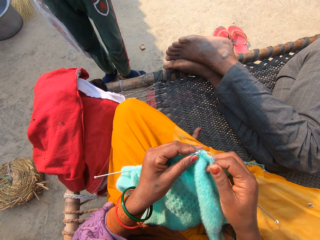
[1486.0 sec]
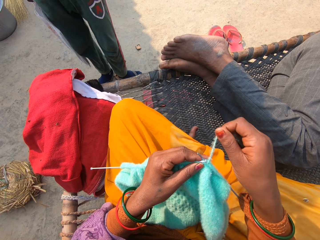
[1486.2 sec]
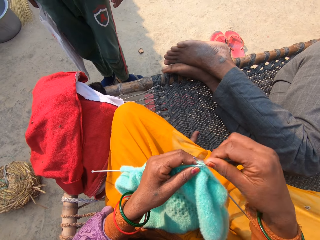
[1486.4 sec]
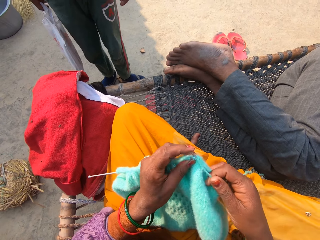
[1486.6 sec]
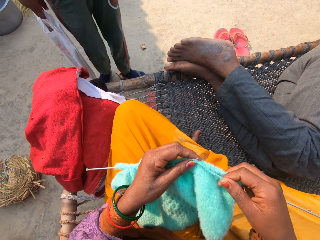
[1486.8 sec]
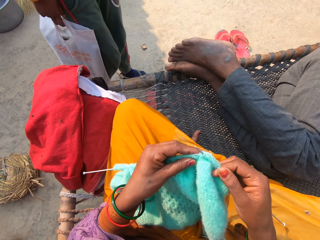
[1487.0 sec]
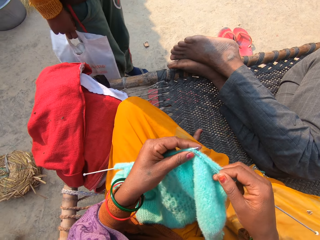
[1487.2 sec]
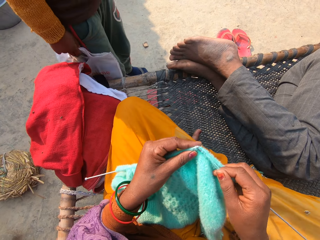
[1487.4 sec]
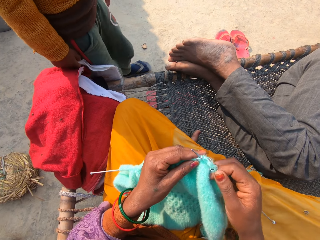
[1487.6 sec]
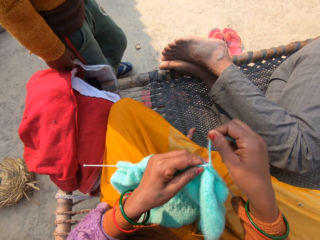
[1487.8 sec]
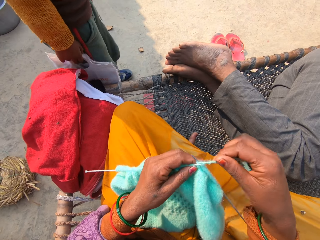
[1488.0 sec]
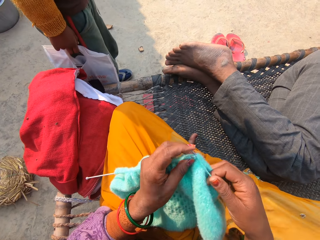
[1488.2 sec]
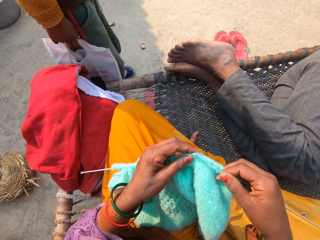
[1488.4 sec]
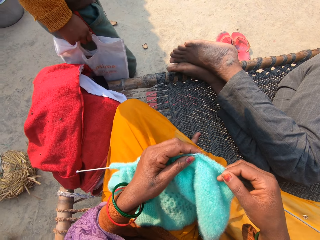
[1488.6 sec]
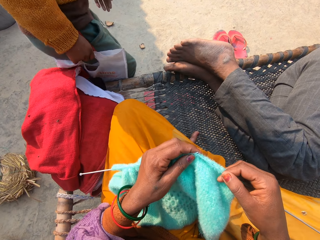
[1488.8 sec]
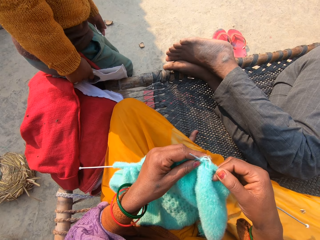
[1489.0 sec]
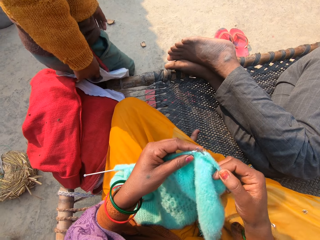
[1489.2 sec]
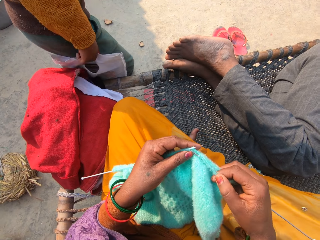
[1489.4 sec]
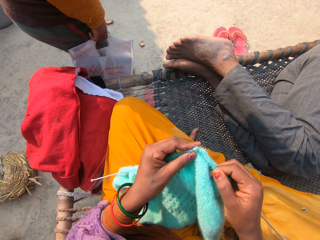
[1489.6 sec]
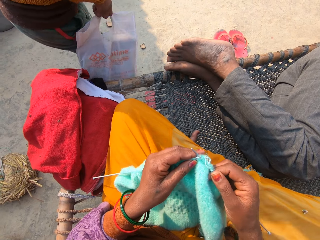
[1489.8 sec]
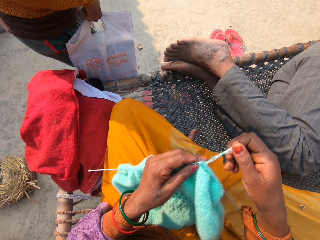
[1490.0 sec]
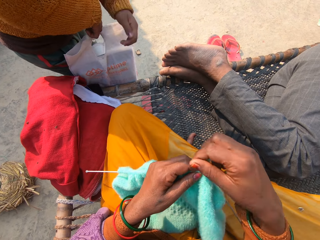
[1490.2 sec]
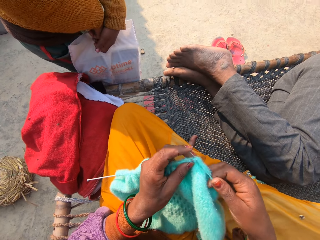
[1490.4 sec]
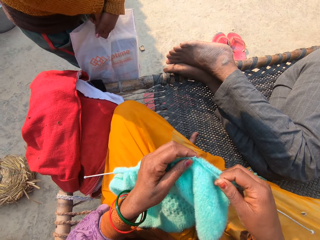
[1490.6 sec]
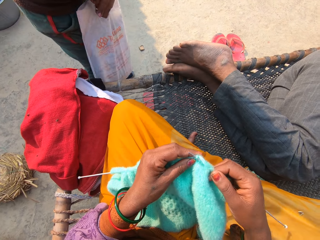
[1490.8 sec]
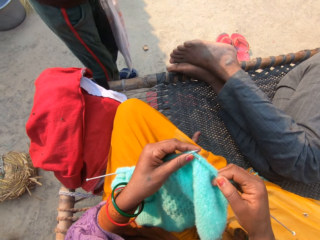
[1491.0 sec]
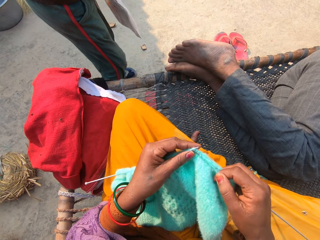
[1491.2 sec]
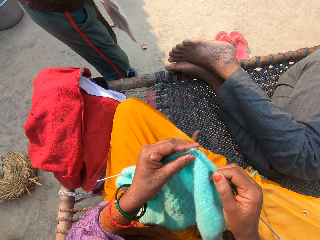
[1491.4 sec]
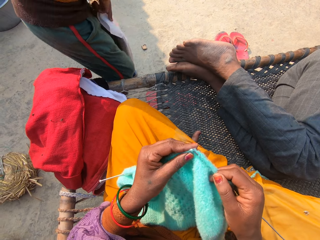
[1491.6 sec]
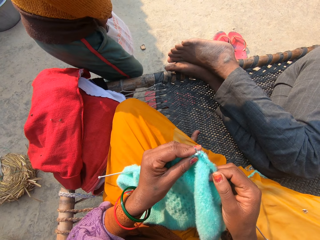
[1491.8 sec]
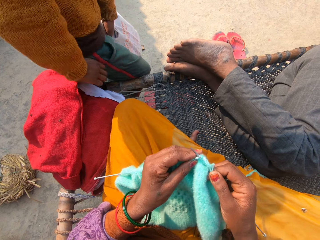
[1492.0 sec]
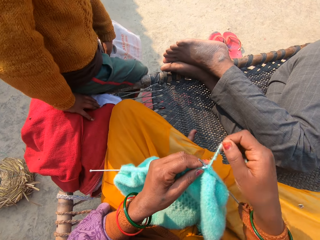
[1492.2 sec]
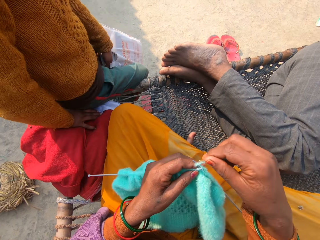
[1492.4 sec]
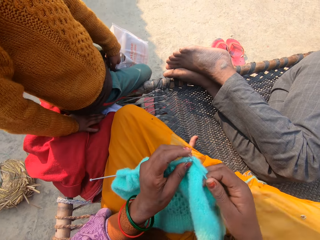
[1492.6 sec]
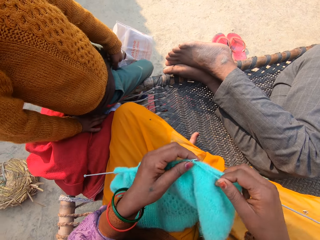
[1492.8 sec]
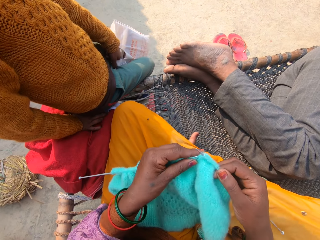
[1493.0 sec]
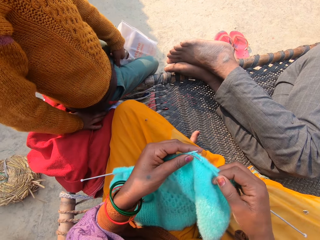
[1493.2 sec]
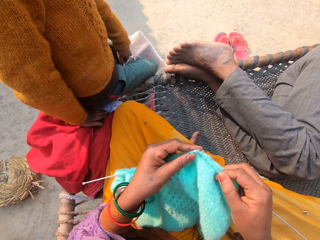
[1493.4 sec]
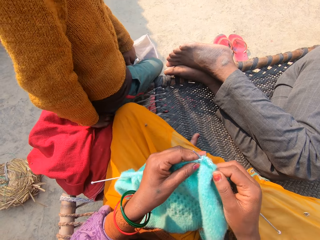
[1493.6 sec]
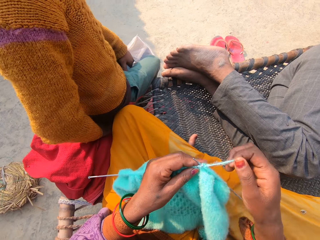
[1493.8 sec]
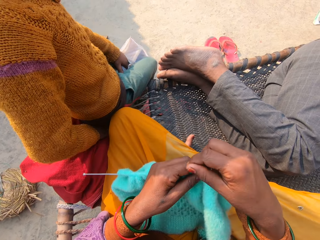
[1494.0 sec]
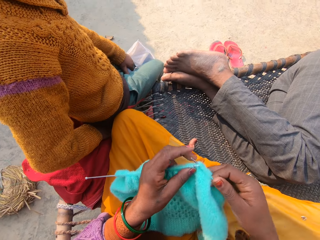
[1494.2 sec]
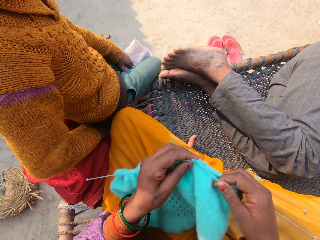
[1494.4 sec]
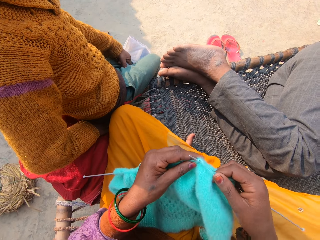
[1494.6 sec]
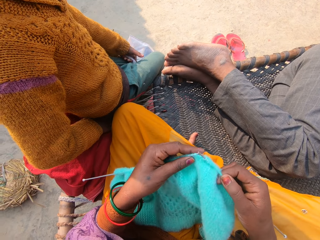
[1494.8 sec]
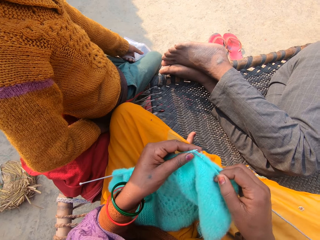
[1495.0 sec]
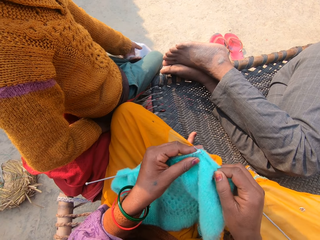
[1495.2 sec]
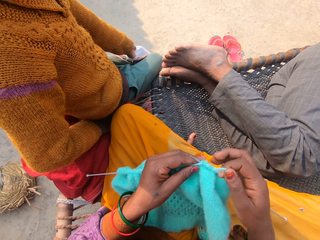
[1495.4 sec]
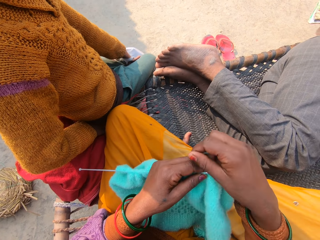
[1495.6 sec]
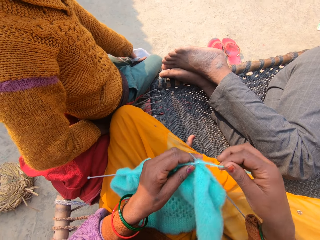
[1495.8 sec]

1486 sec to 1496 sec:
The boy sits on the rattan bench.

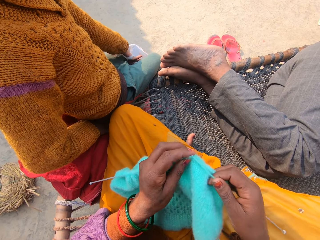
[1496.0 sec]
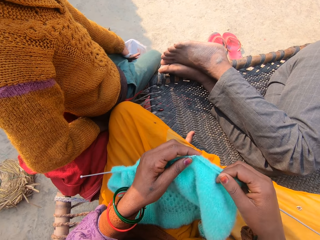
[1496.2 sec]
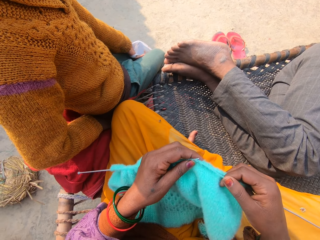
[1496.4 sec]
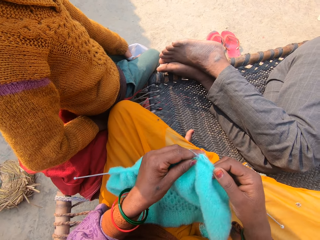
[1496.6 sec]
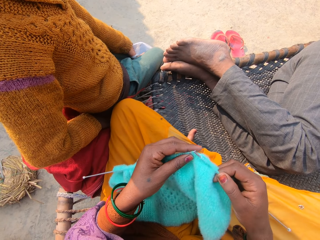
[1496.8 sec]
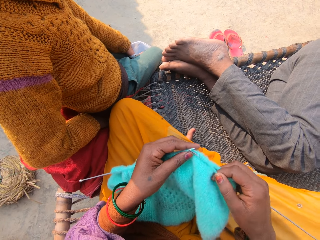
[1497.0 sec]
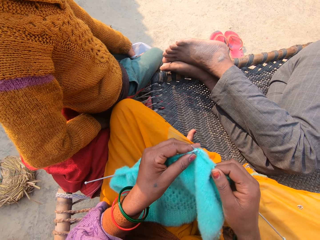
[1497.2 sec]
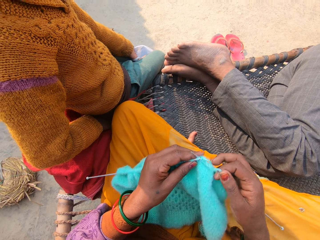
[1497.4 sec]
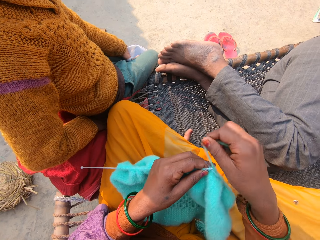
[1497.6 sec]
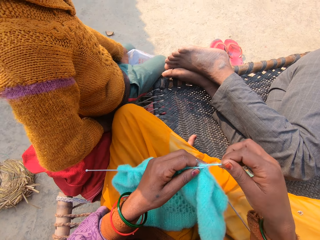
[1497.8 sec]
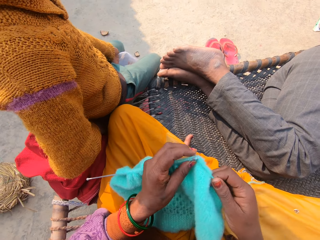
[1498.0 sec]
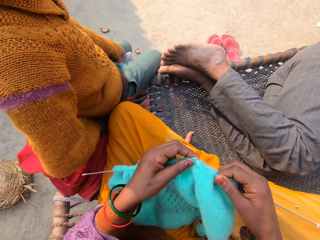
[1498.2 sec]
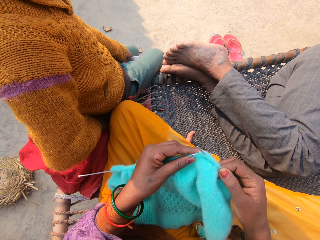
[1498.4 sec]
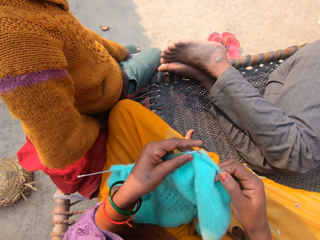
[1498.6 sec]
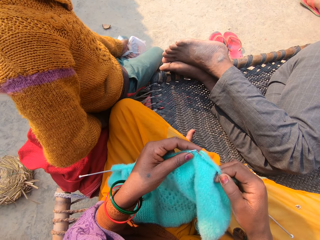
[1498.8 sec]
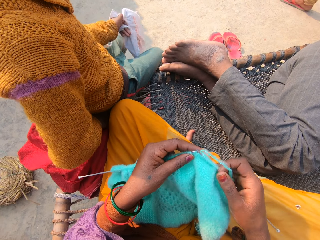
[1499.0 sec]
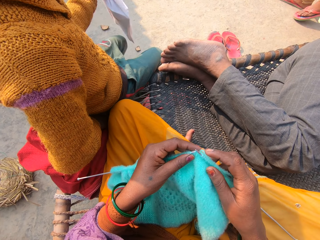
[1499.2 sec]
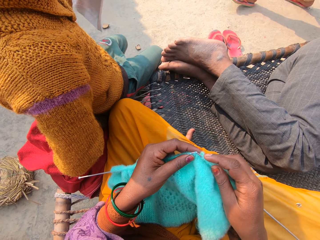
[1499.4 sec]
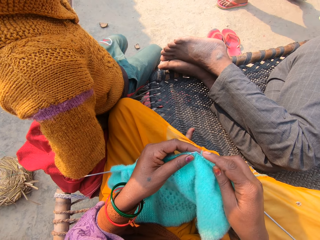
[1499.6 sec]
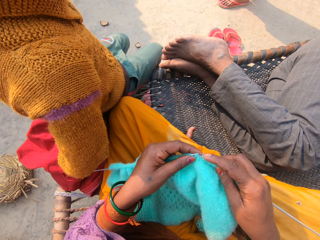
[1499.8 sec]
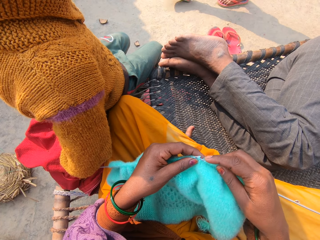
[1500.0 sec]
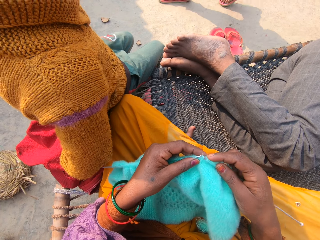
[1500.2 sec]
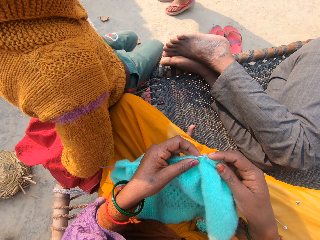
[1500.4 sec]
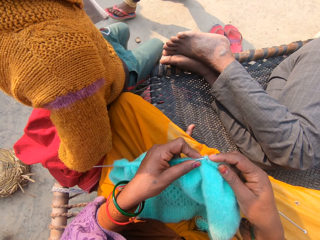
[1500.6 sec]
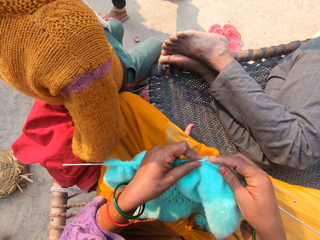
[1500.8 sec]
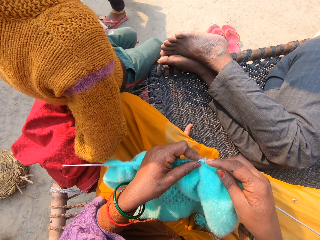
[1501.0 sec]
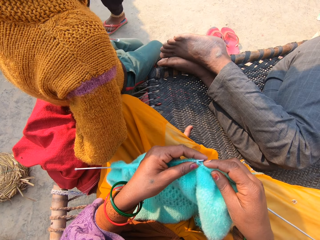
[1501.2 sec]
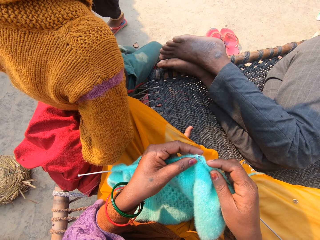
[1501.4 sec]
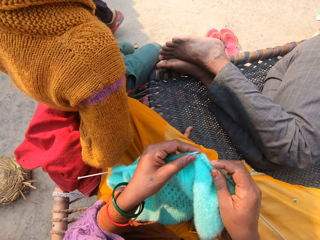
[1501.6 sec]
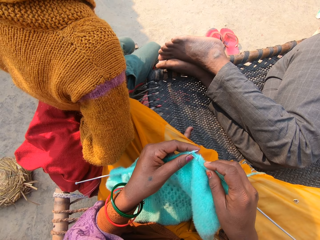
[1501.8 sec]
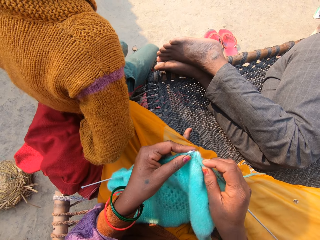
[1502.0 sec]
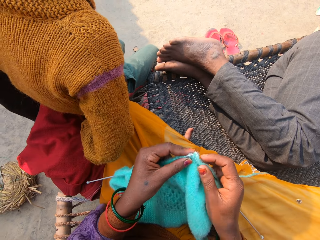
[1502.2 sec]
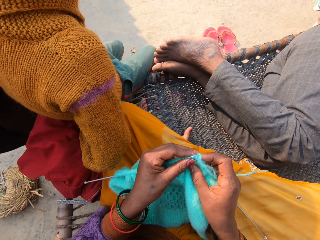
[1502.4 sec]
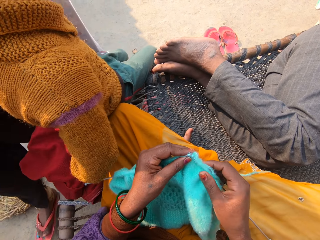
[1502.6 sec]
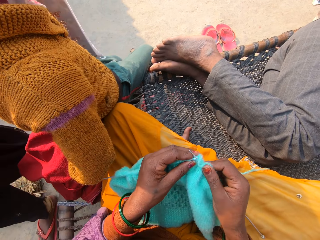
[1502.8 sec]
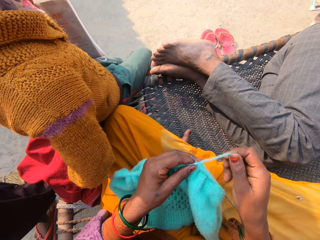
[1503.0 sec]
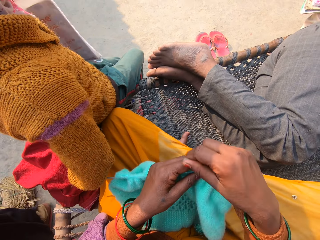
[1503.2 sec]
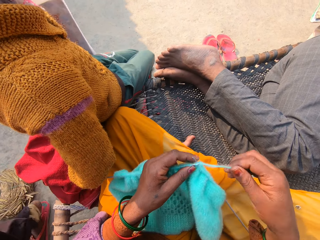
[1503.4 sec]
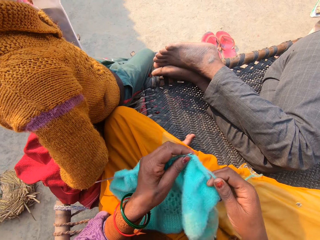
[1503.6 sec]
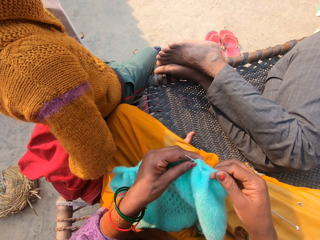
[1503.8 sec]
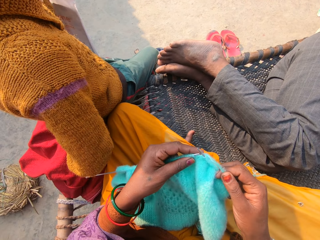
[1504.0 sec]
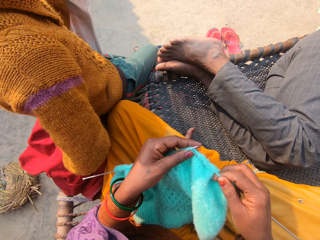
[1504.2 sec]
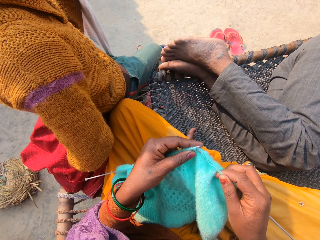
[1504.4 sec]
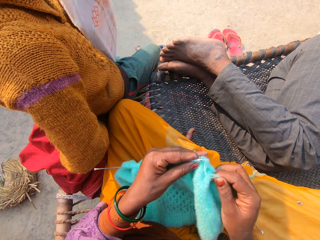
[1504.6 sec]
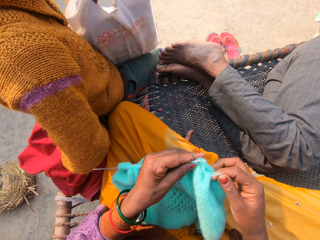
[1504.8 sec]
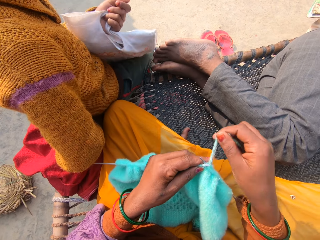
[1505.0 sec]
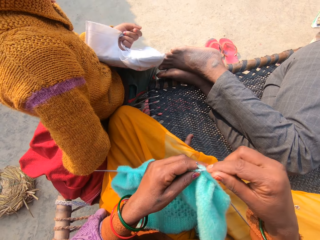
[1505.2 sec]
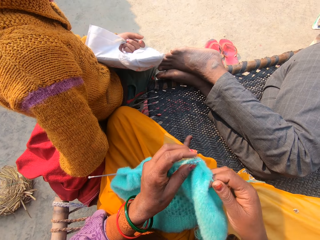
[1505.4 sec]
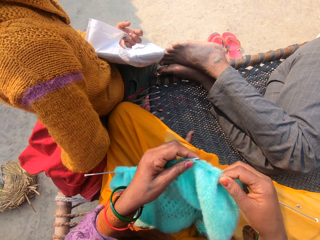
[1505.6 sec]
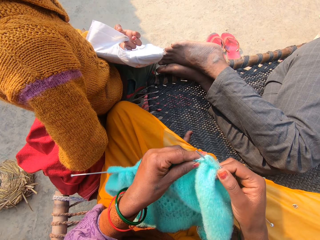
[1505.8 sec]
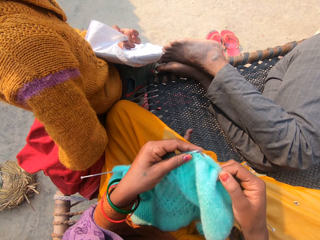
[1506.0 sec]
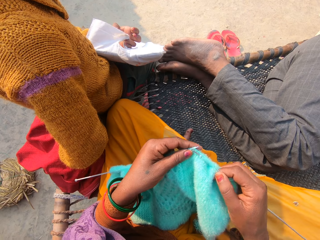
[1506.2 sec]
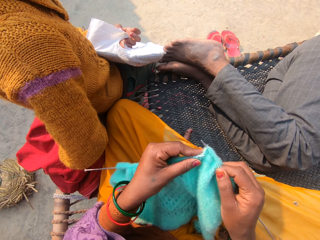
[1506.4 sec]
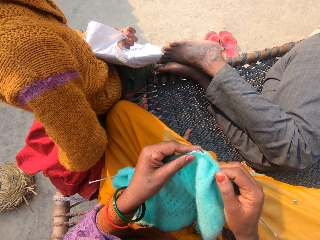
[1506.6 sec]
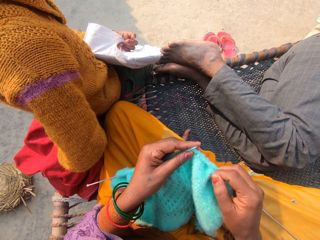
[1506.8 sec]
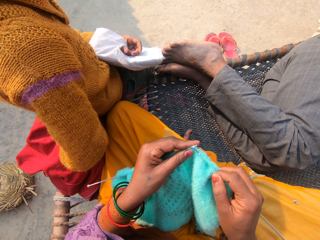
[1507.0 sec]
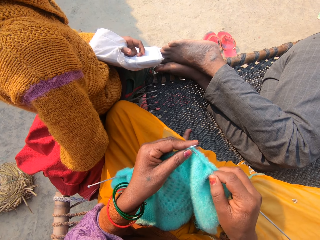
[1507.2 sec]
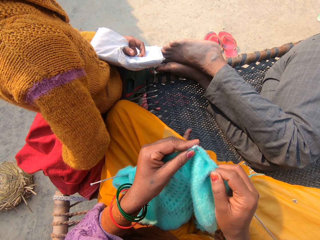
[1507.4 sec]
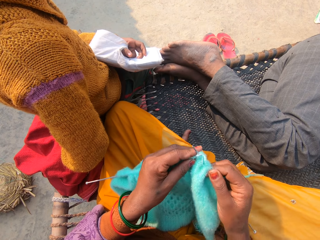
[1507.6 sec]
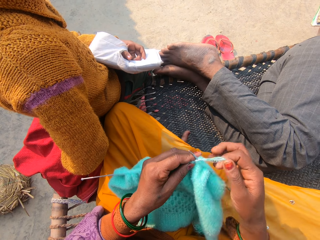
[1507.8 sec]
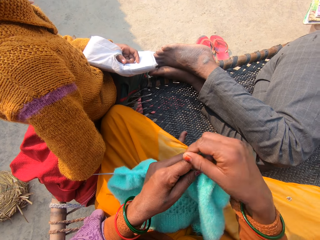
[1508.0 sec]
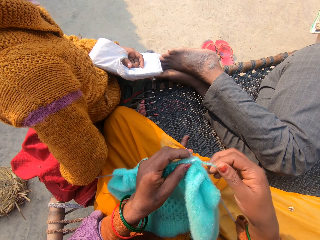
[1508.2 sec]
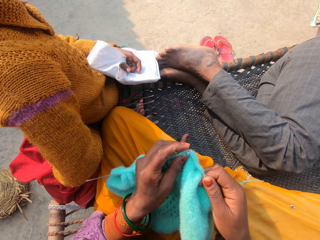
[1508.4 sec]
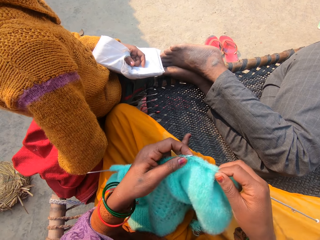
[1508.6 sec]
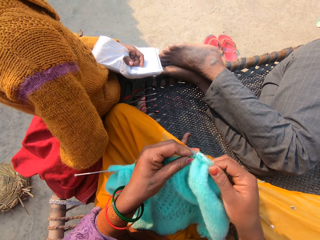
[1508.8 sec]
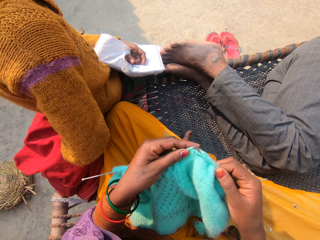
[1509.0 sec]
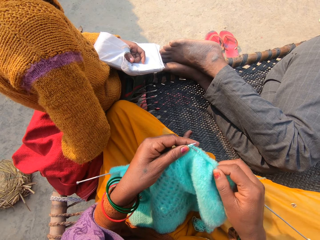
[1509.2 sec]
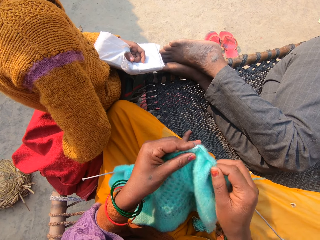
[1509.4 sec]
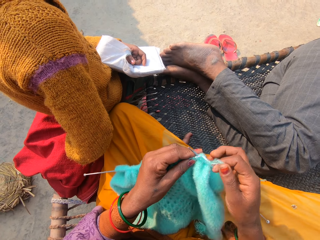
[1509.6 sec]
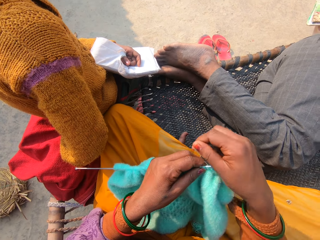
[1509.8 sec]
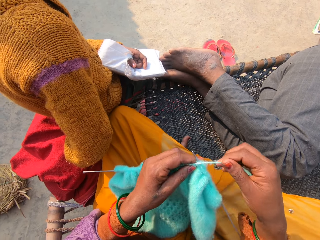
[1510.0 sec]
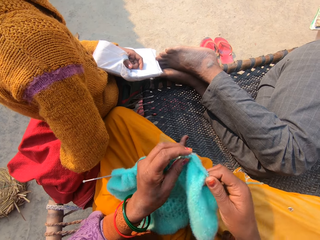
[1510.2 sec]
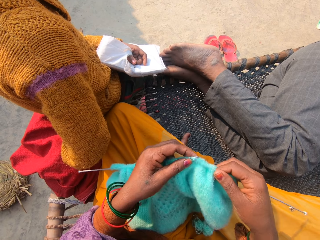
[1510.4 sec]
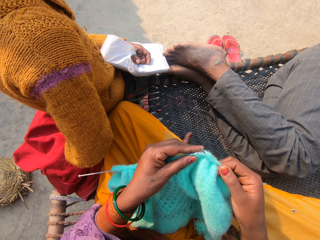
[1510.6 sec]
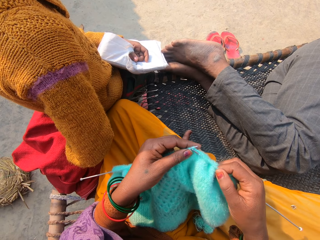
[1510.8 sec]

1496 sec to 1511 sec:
A person walks in the compound.
